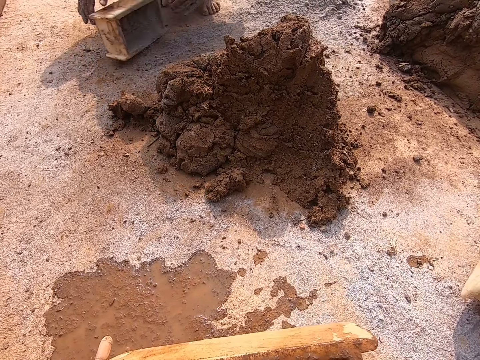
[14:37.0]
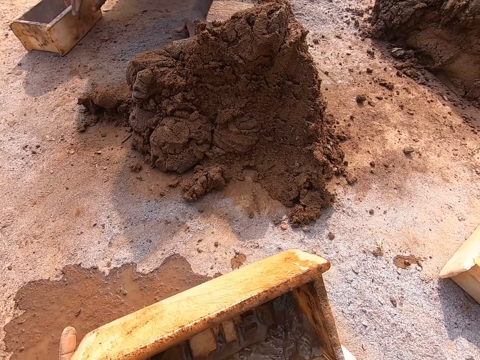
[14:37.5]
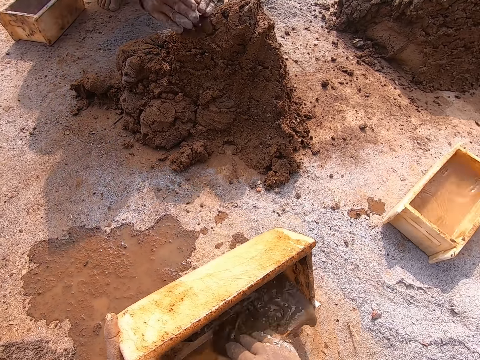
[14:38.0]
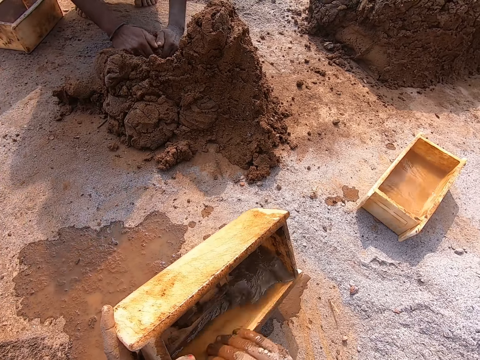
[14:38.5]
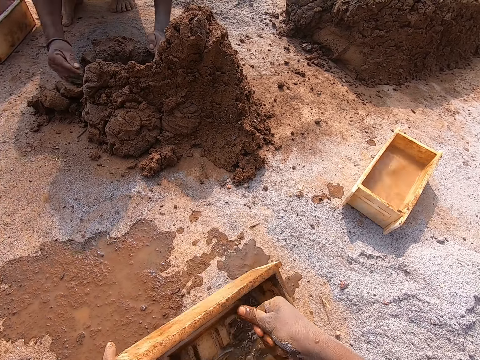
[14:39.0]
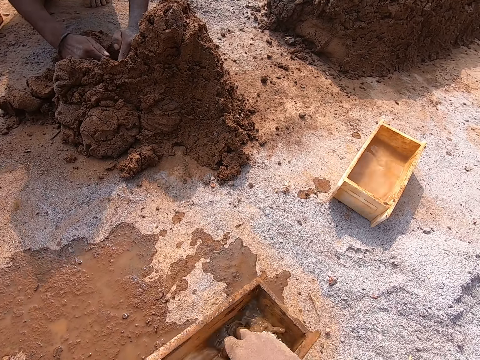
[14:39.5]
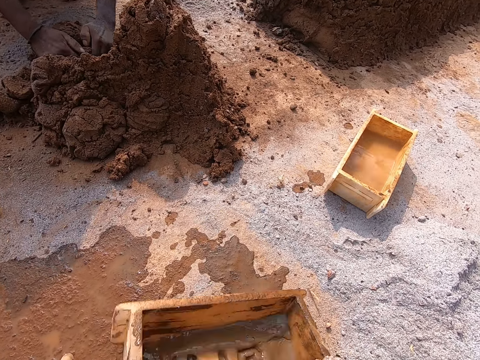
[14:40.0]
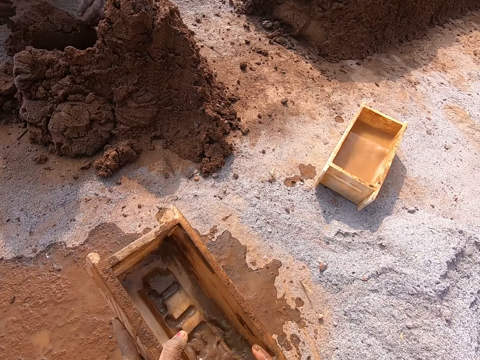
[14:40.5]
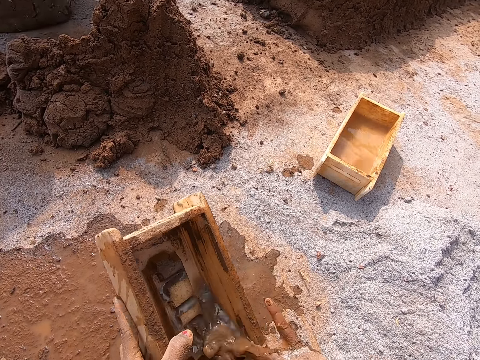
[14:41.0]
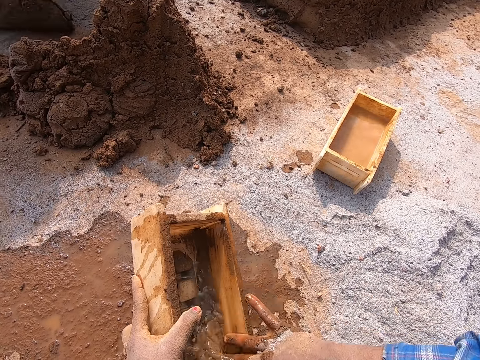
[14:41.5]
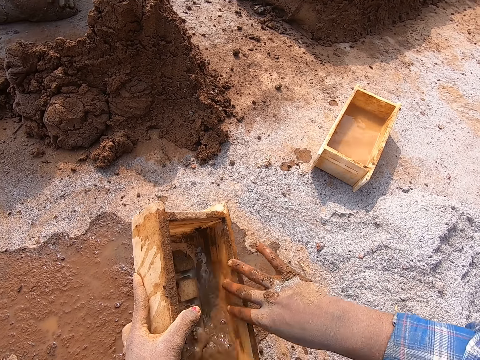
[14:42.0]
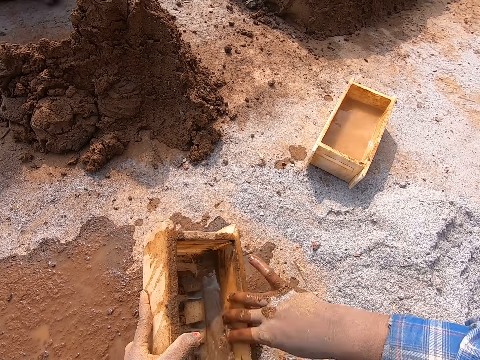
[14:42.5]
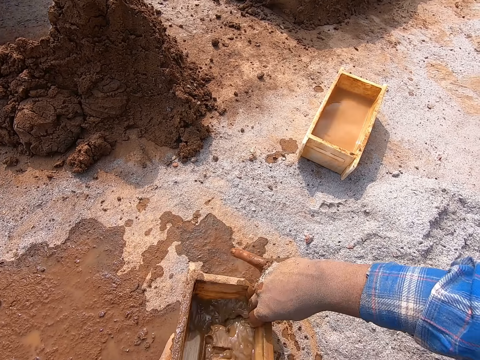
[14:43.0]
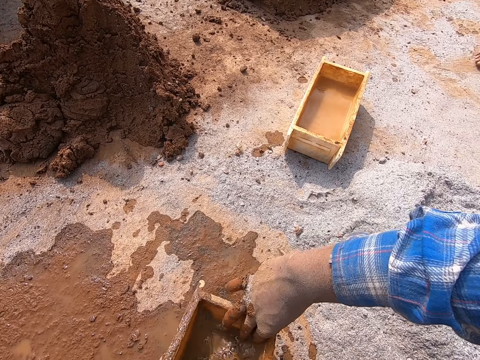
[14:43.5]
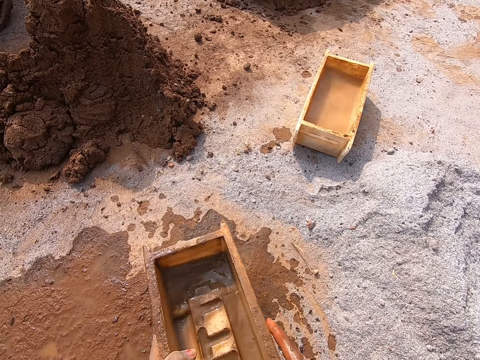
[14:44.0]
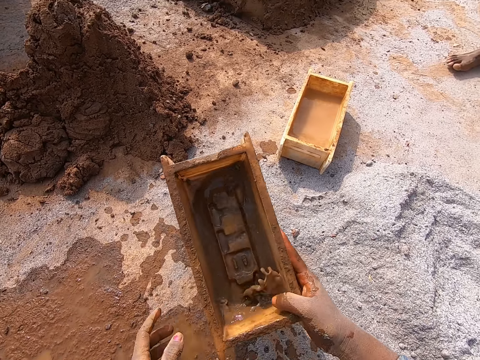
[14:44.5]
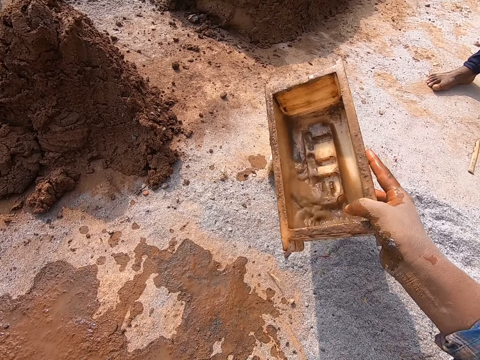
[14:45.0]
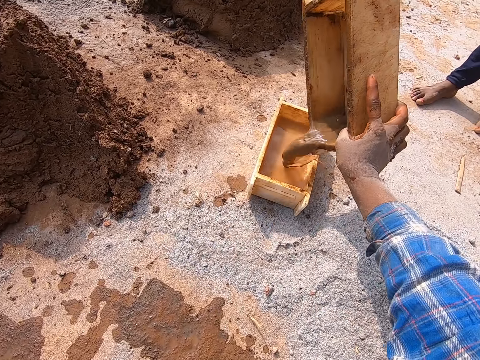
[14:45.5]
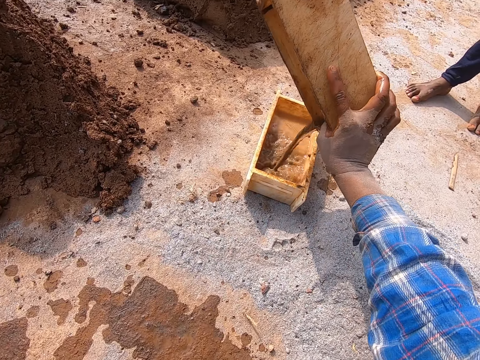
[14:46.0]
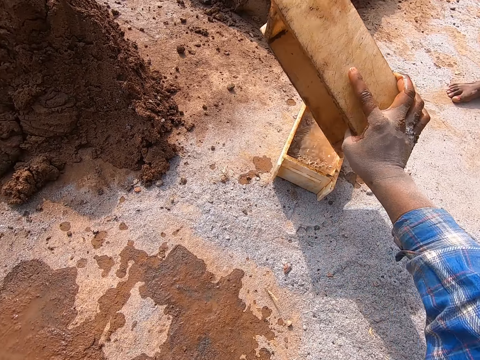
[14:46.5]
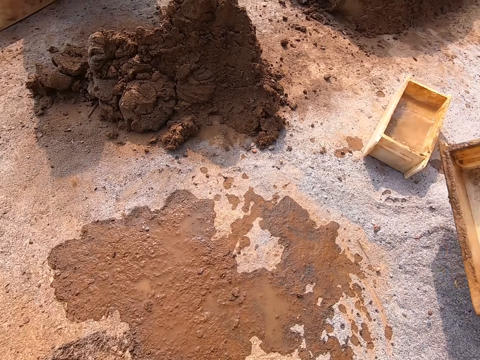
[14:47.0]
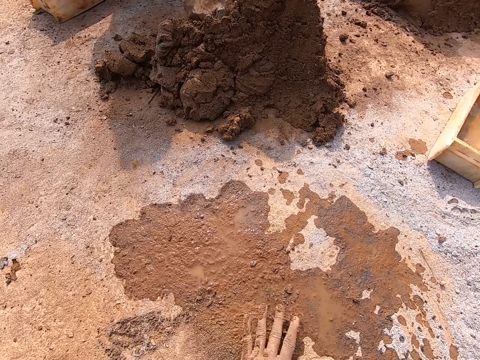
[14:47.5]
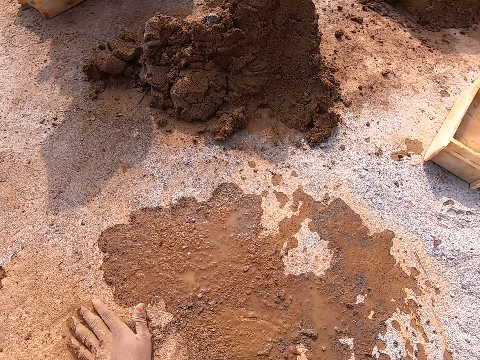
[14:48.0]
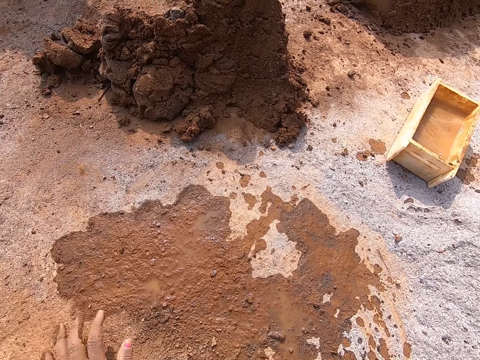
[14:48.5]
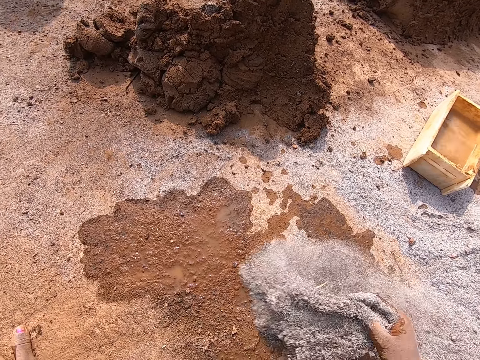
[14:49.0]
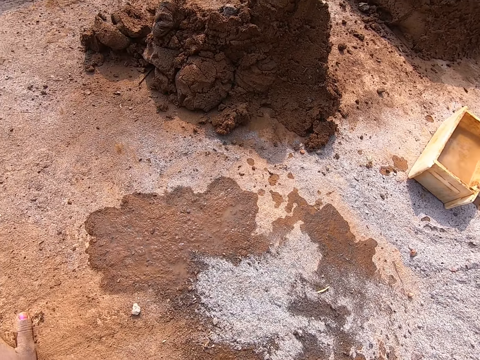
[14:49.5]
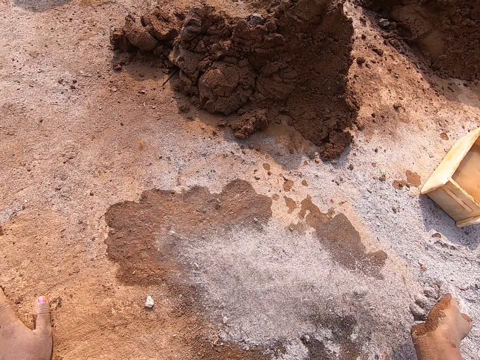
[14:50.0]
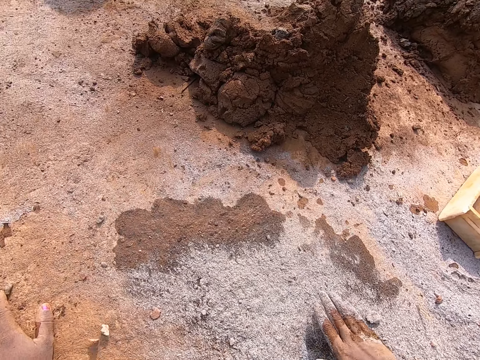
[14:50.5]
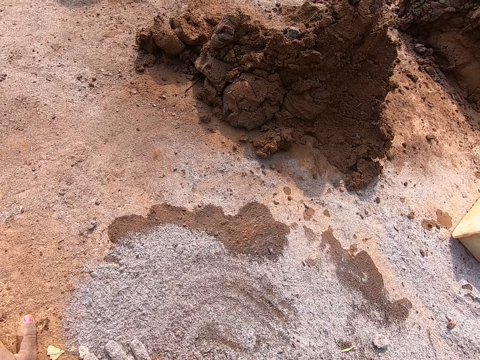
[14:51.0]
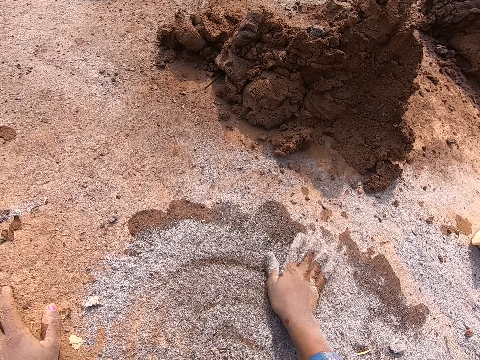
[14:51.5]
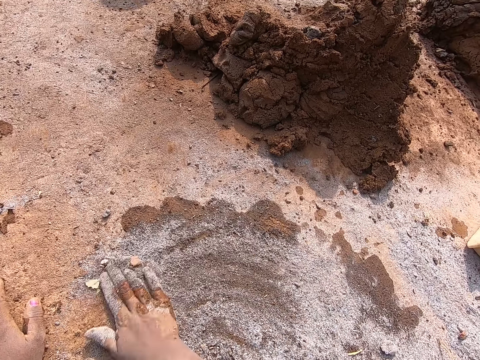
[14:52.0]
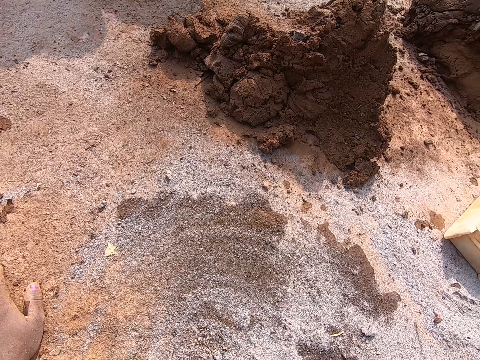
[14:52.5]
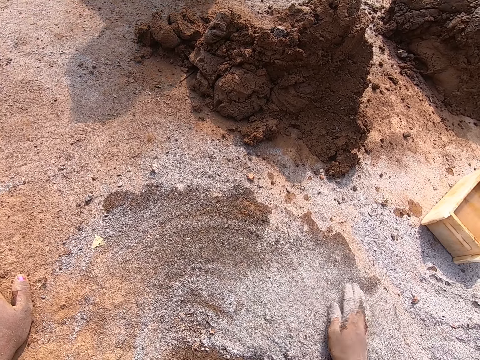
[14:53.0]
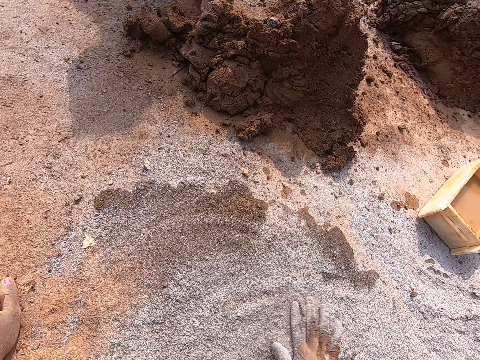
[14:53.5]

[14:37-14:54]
The camera wearer drops the brick molder in her right hand to the ground. The man scoops mortar to the ground from a heap of mortar with both hands. The camera wearer rinses the brick molder in her left hand with her right hand. She washes the right hand. She washes the brick mold and turns the brick lace. The man rolls the mortar on the ground with both hands. The camera wearer passes the brick molder from her left hand to her right hand. She pours the water in the brick molder in her right hand into the brick molder with water in it on the ground. She sweeps the ground with her left hand. She mixes sand with water. She takes cement and adds the cement on the sand. She pours the sand on the ground with her right hand. She interacts with a person. She takes the cement and adds the cement on the sand again. She mixes the cement with the sand. She spreads the sand on the ground with her right hand.

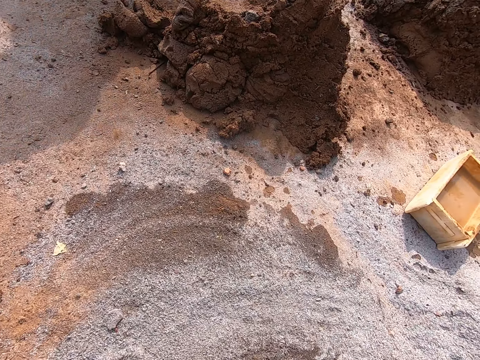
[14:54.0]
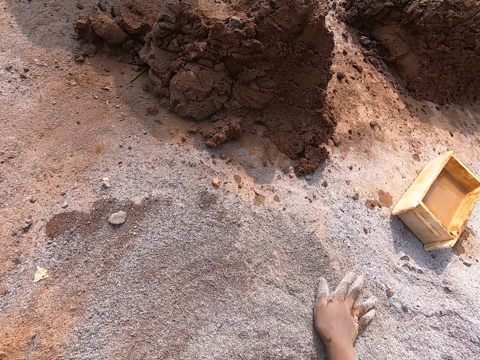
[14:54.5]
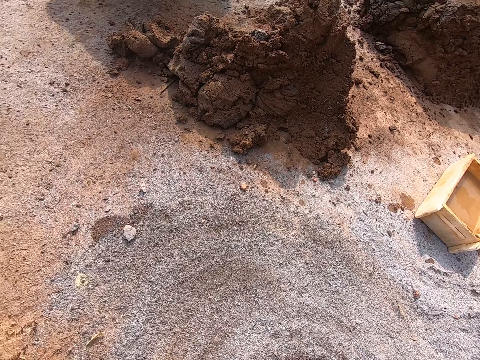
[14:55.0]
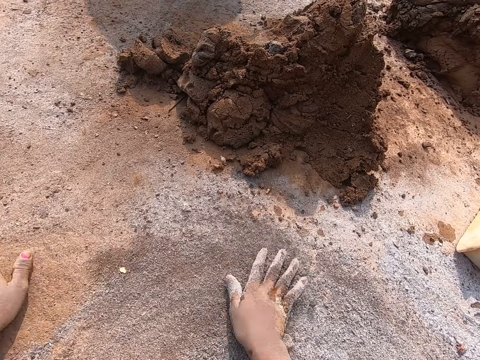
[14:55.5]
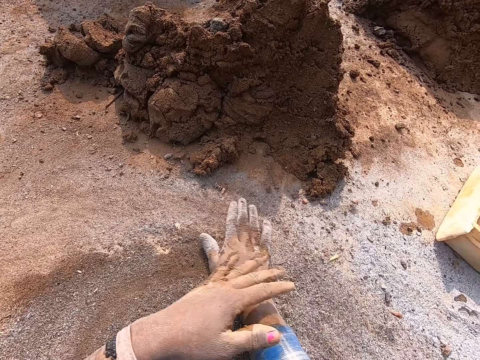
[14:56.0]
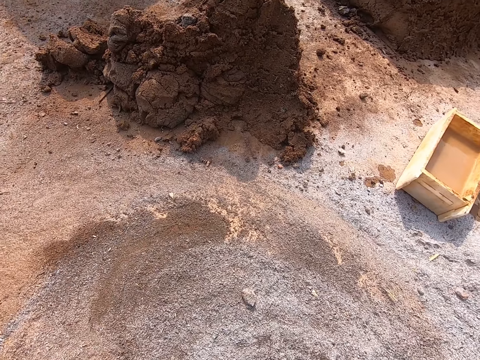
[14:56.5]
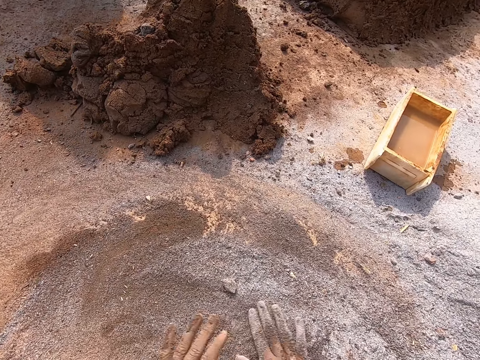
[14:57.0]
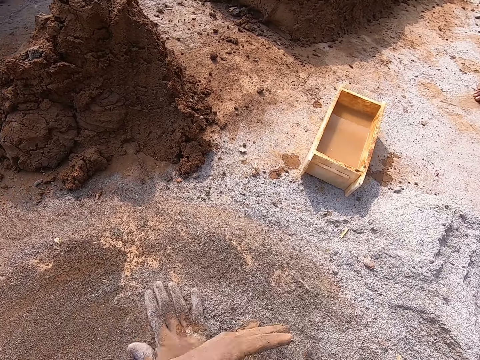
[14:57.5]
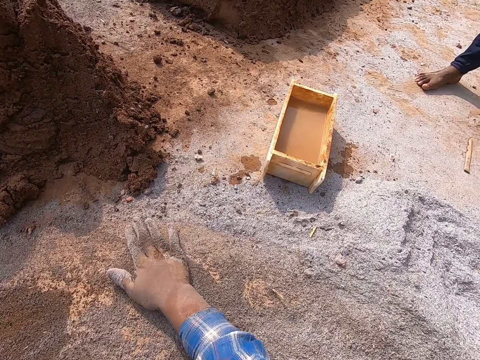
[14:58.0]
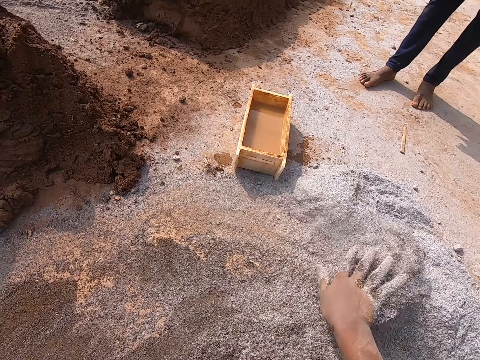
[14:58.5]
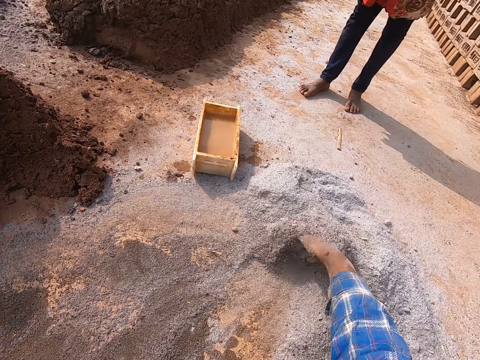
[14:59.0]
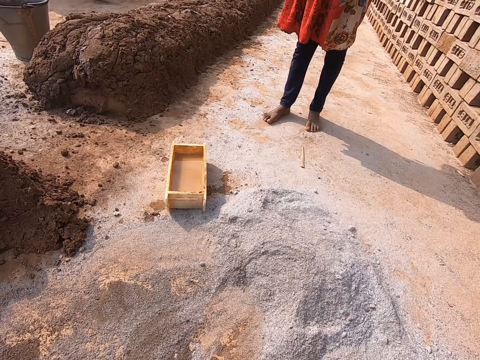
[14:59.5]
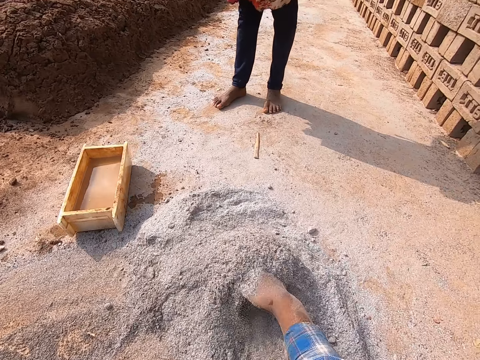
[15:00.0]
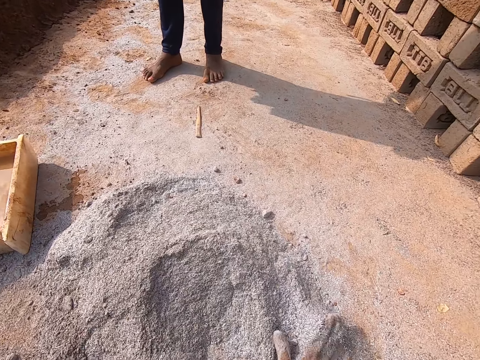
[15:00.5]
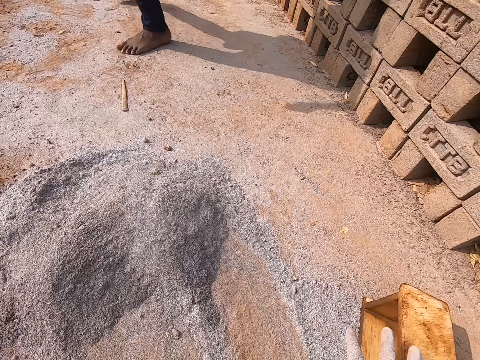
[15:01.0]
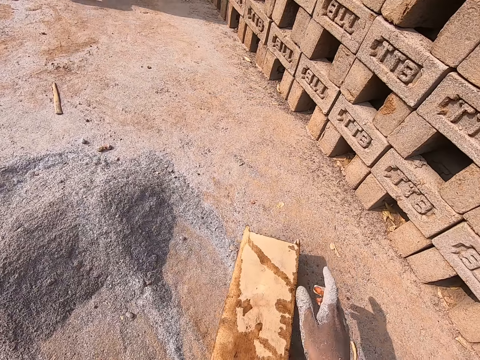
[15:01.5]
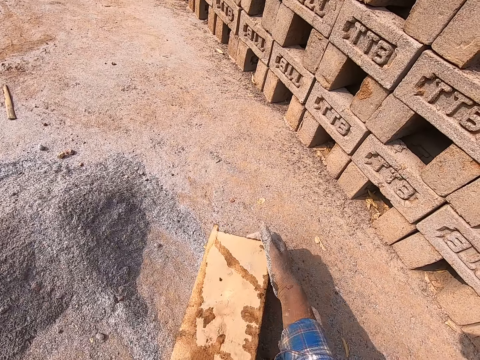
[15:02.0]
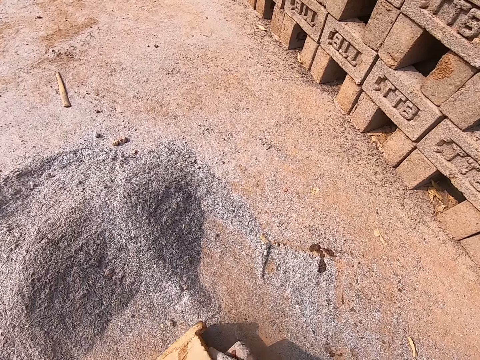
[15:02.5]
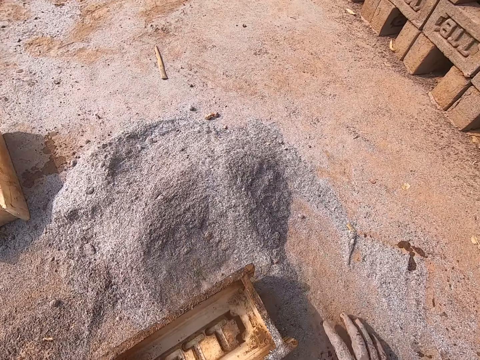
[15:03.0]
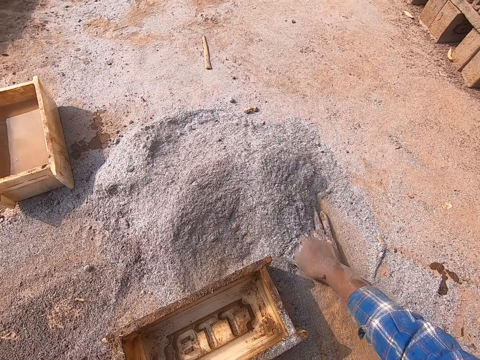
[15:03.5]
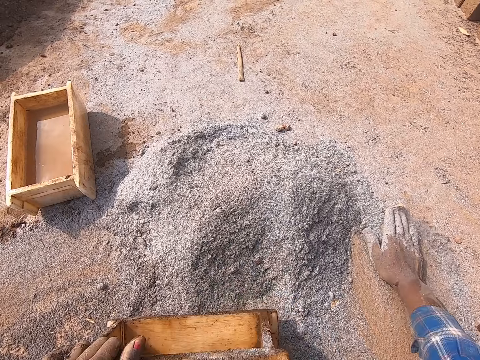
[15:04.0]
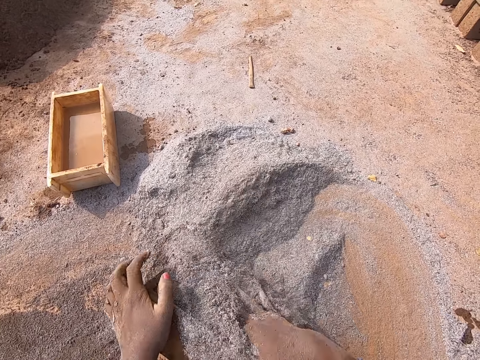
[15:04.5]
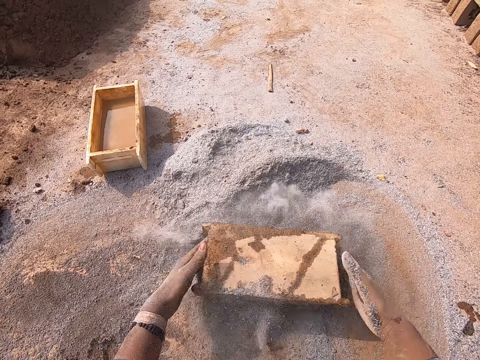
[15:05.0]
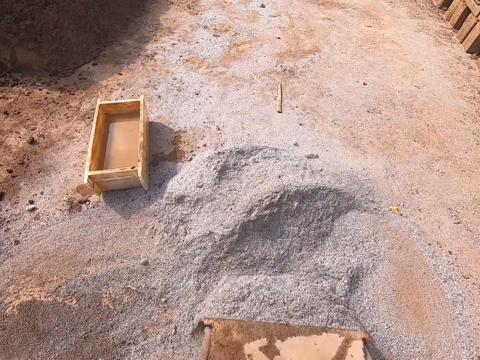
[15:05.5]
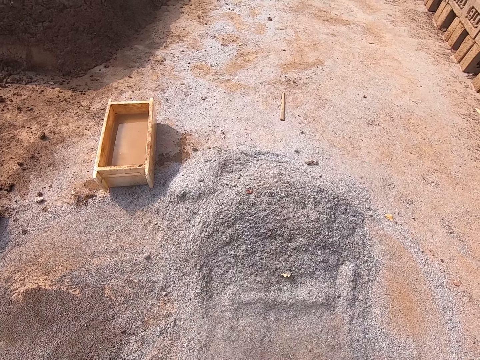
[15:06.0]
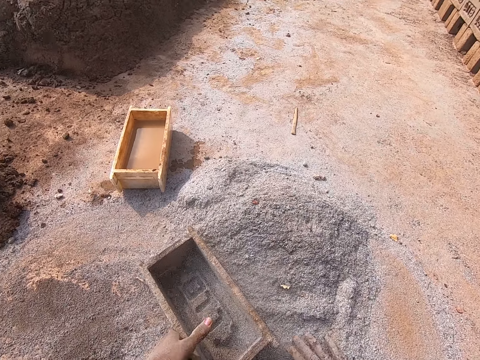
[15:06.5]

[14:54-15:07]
The camera wearer spreads the sand on the ground with both hands. She pushes cement with the right hand. She turns the brick mold. She carries the brick molder with both hands. She picks up the brick mold. She drops the brick molder on the ground with both hands. She flips over the brick molder with both hands. She drops the brick molder on the ground with her left hand. She fills the brick molder with sand from the ground with both hands. She pours the sand in the brick molder to the ground with both hands. She puts down the cement. She sweeps the sand with the brick molder in both hands. She flips over the brick molder with both hands.
